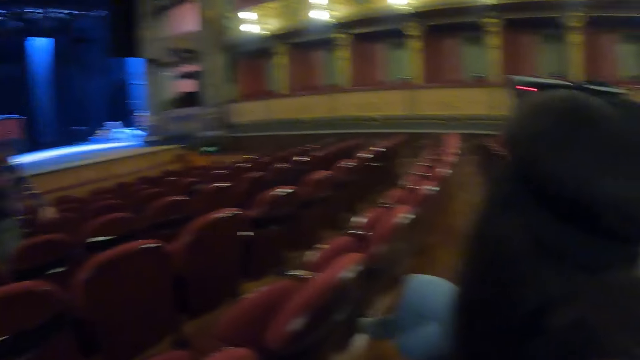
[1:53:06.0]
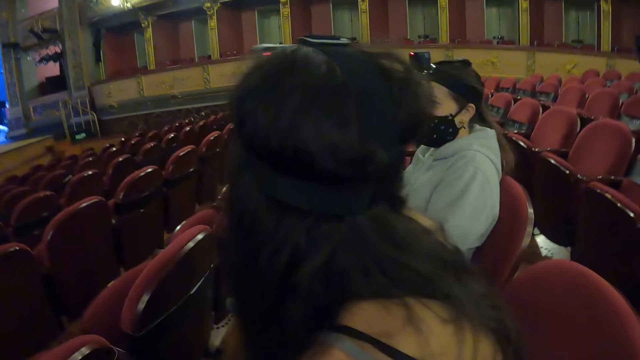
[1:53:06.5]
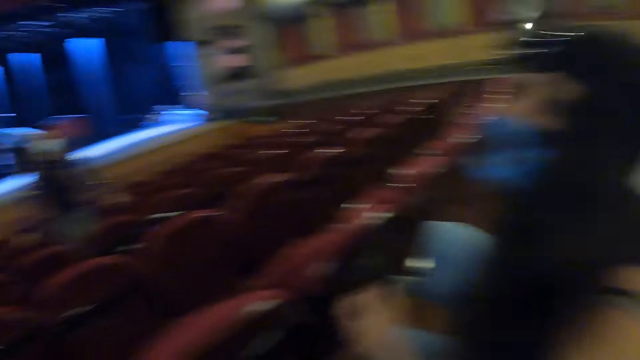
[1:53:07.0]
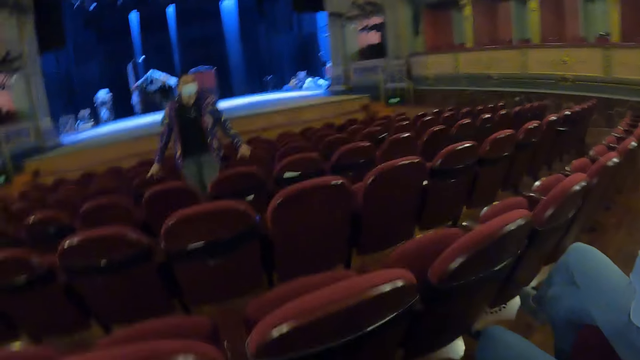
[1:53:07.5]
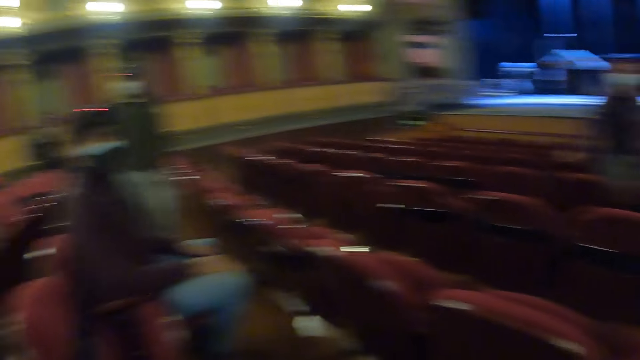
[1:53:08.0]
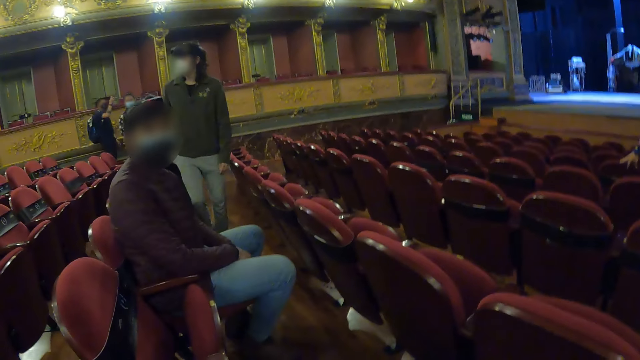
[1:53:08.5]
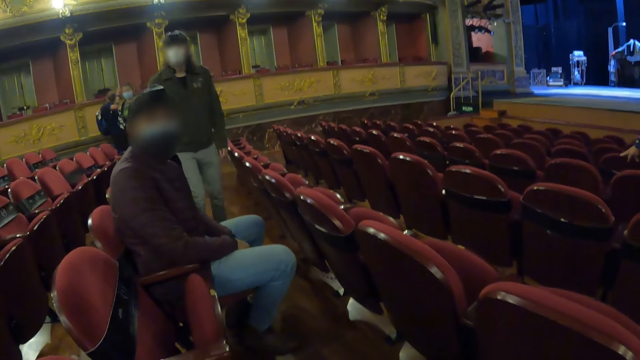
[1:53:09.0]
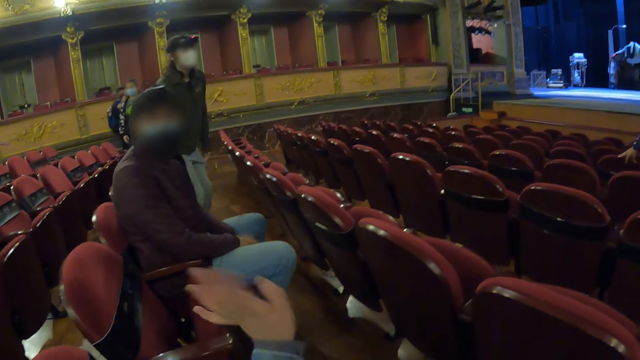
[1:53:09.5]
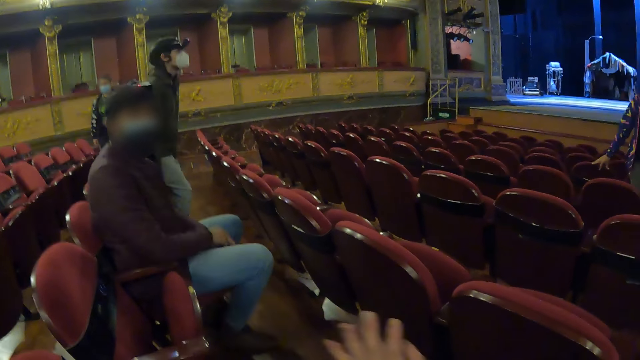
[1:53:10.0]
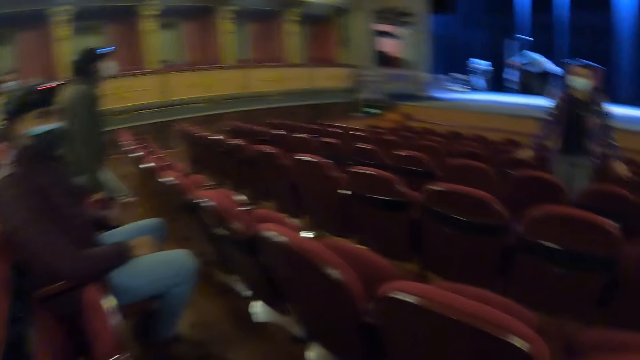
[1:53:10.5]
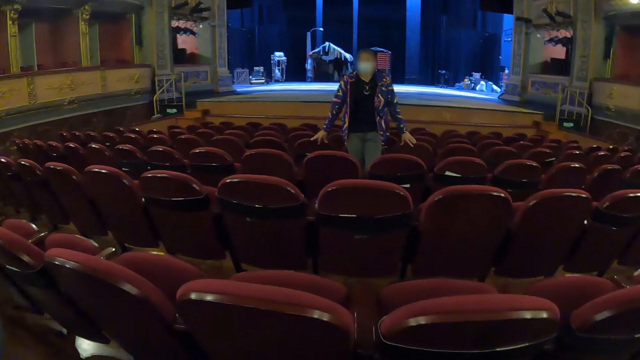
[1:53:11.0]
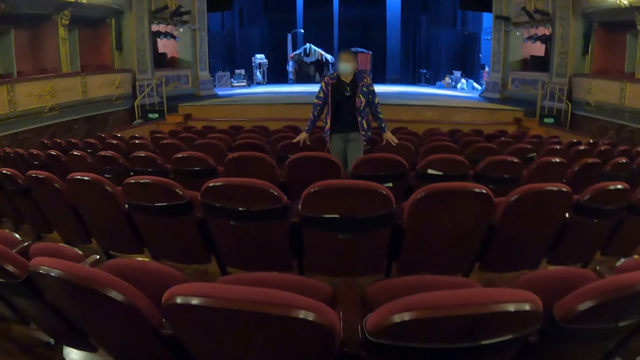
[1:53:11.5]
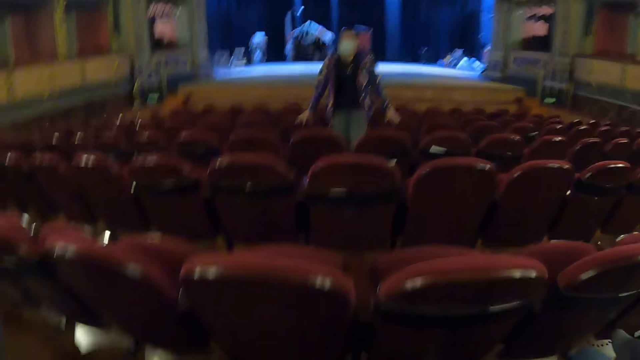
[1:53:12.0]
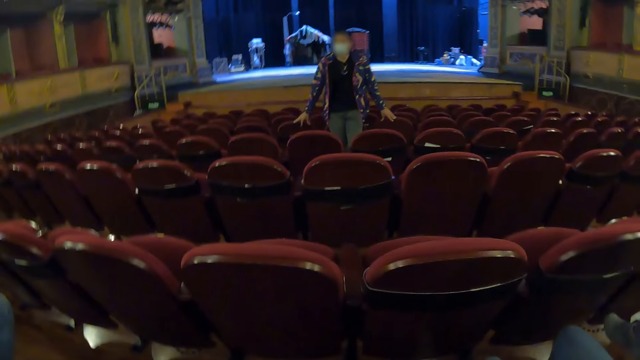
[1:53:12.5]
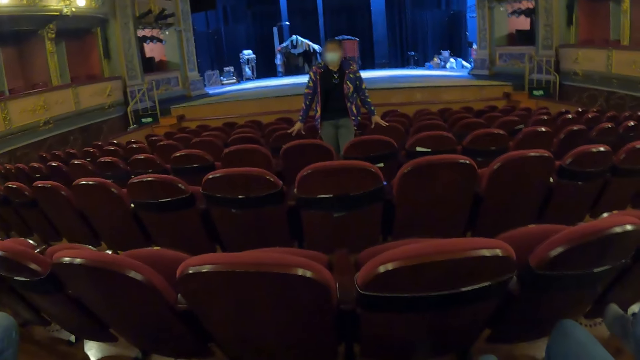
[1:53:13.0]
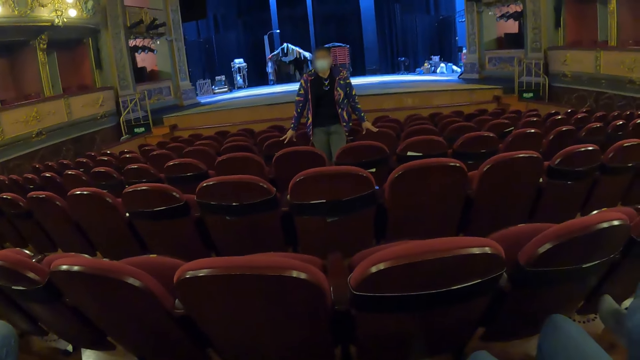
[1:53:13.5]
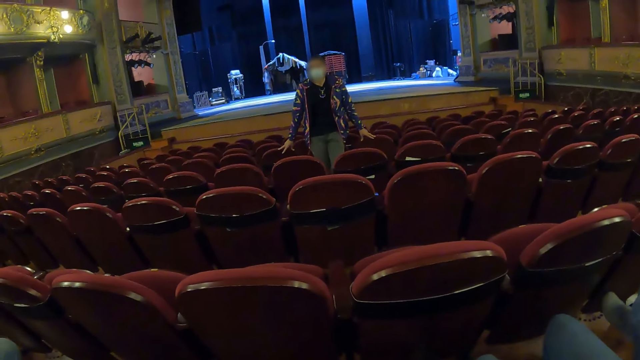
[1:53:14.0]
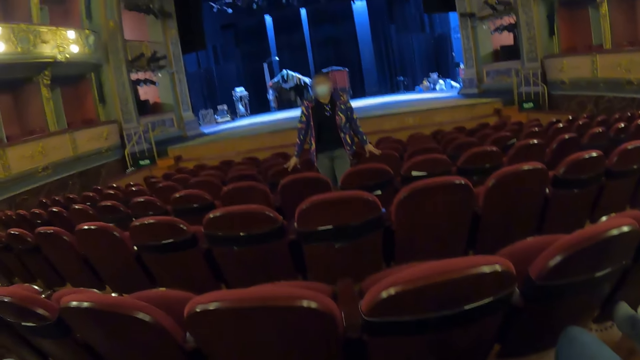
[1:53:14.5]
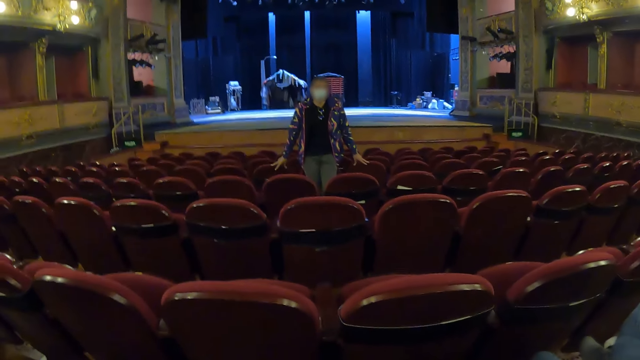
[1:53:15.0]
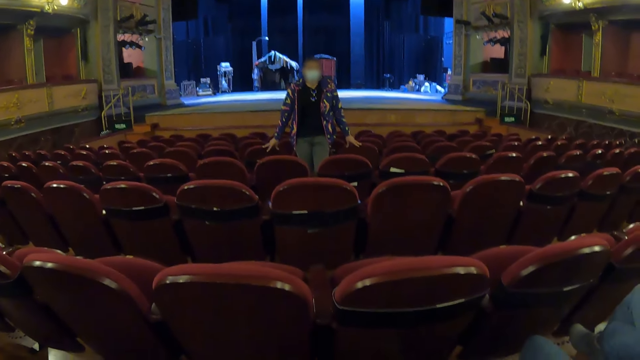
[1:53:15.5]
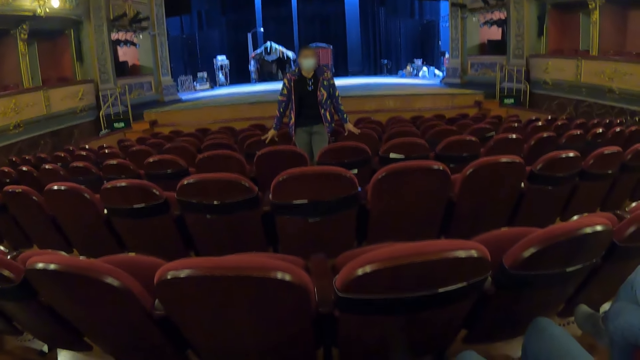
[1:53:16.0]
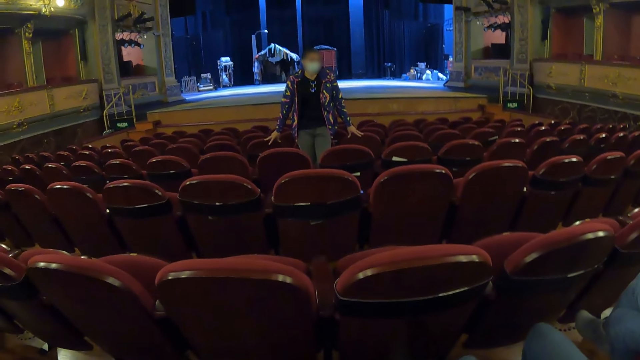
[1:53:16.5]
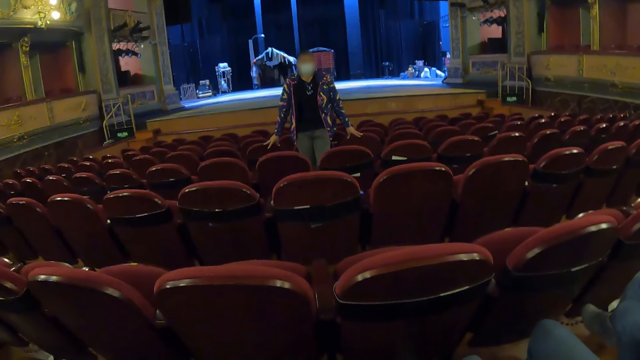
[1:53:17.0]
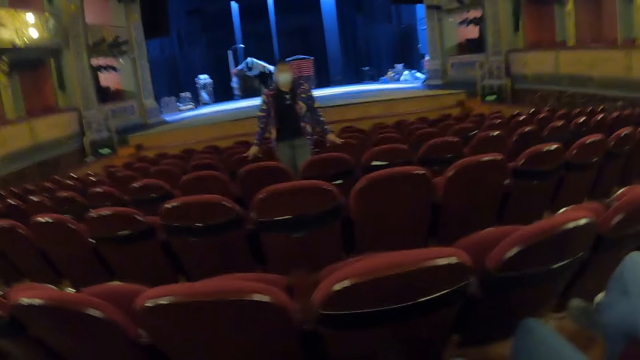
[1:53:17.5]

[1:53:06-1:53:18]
The camera wearer looks around. She waves her hand. She looks around the hall. She looks at a woman.

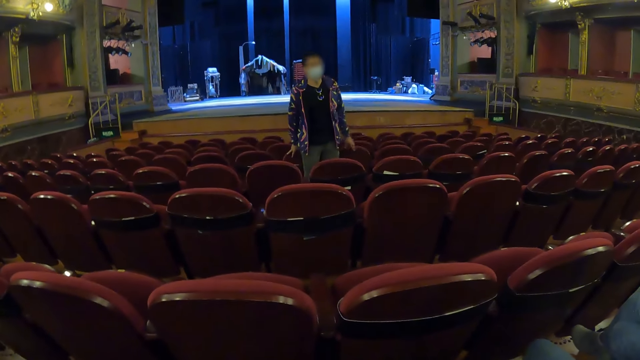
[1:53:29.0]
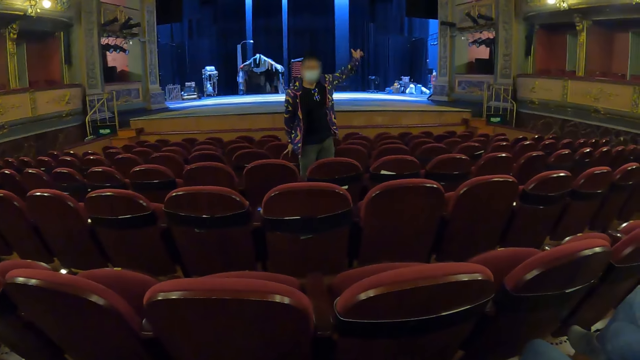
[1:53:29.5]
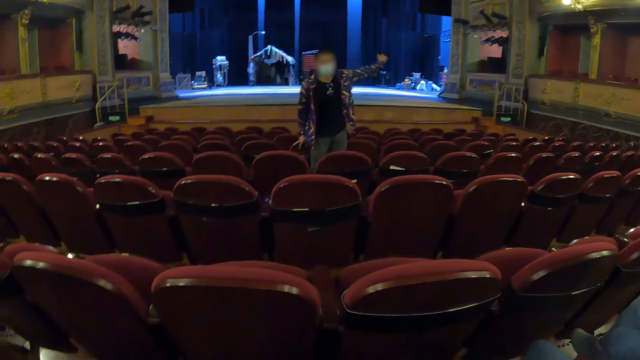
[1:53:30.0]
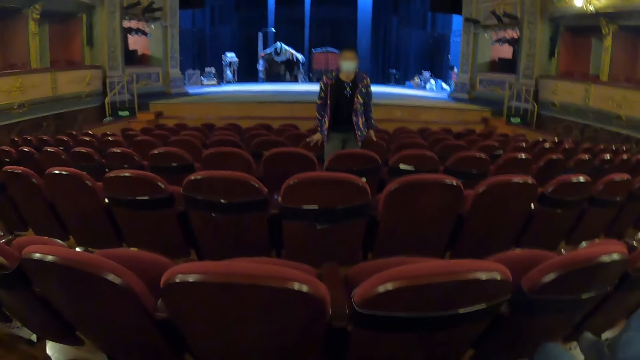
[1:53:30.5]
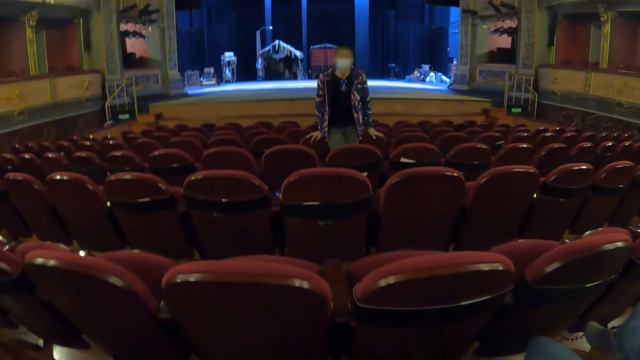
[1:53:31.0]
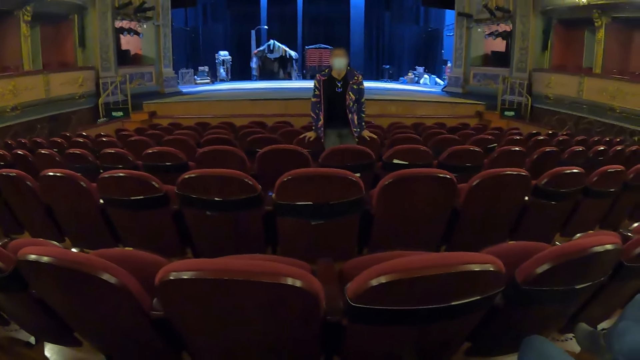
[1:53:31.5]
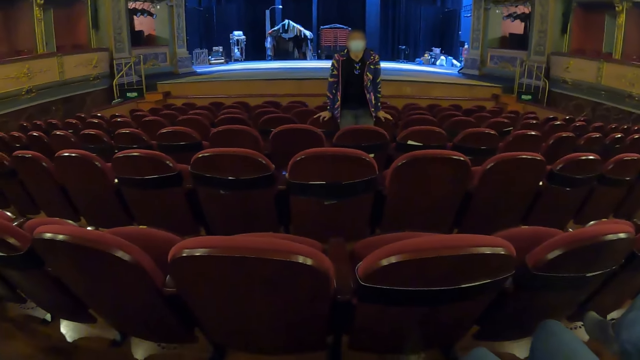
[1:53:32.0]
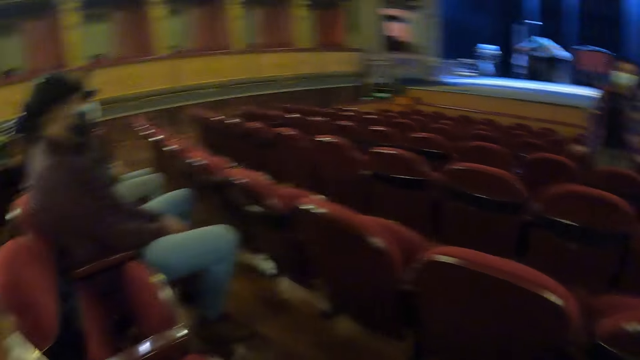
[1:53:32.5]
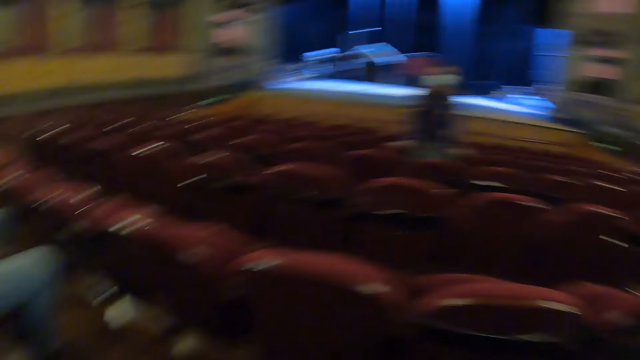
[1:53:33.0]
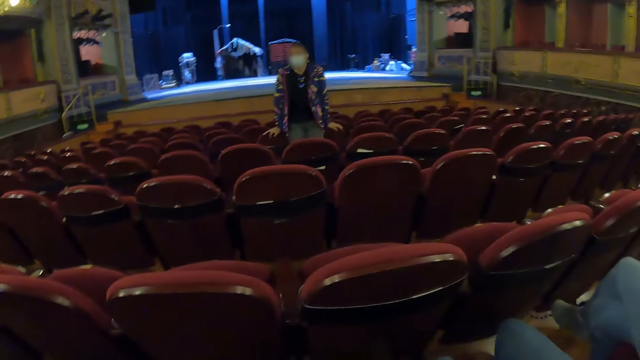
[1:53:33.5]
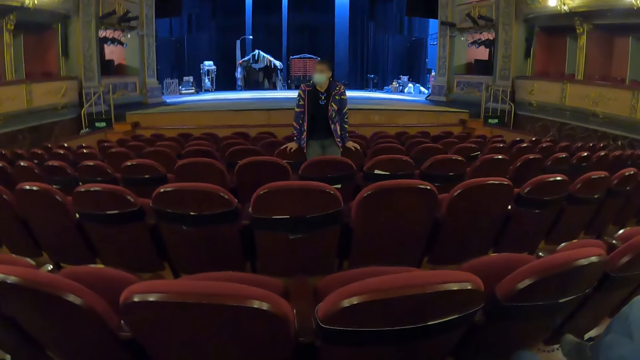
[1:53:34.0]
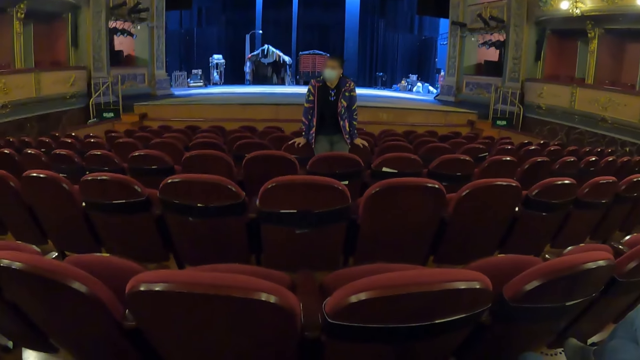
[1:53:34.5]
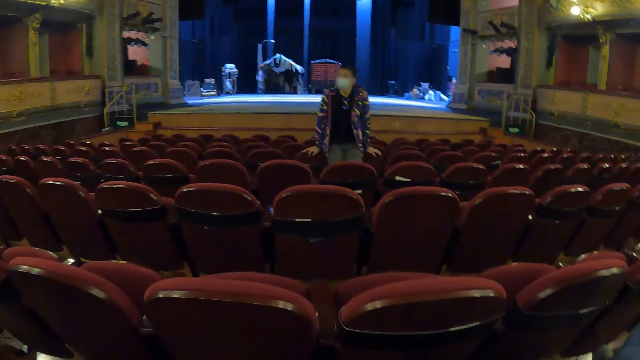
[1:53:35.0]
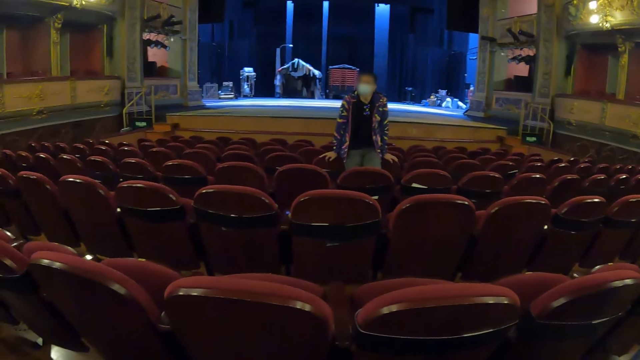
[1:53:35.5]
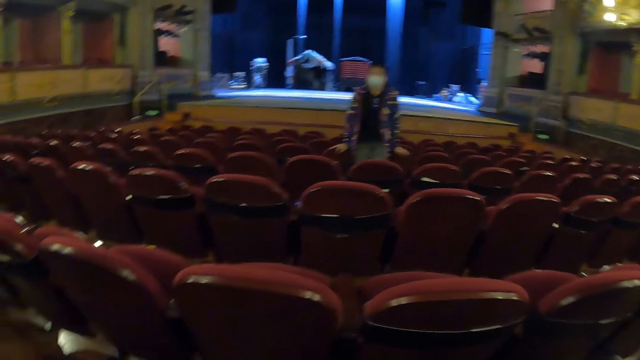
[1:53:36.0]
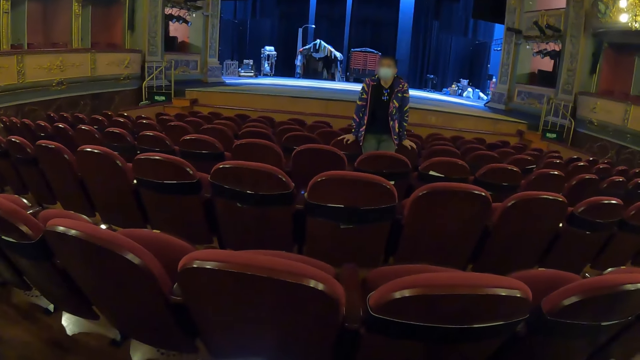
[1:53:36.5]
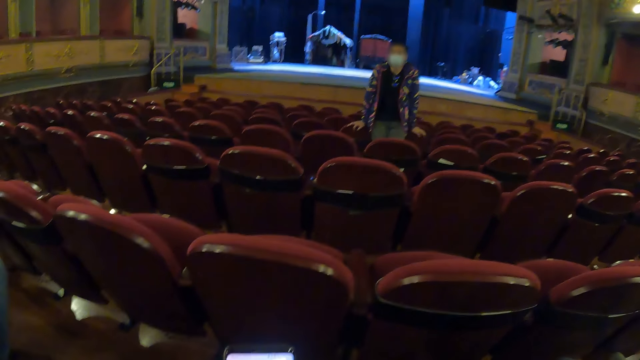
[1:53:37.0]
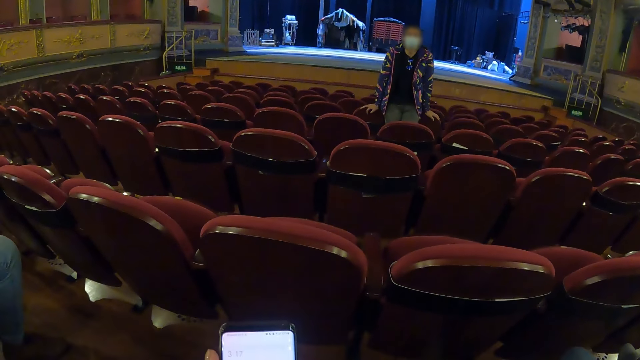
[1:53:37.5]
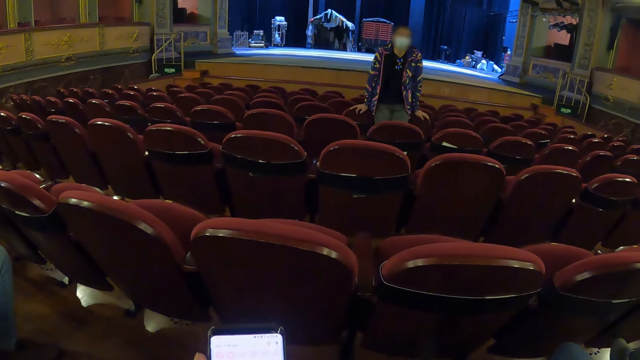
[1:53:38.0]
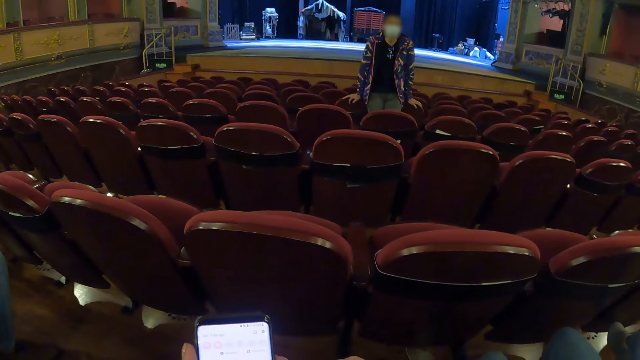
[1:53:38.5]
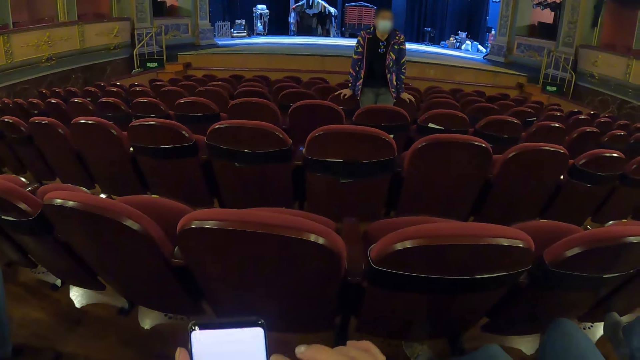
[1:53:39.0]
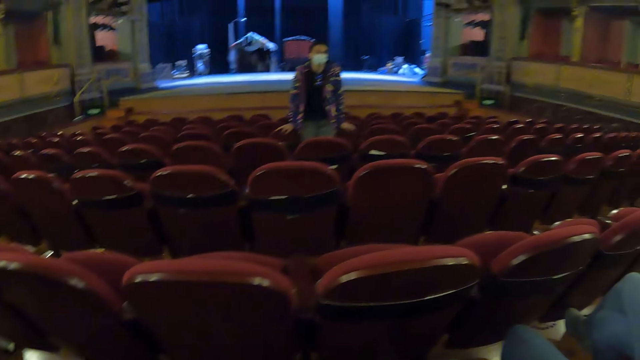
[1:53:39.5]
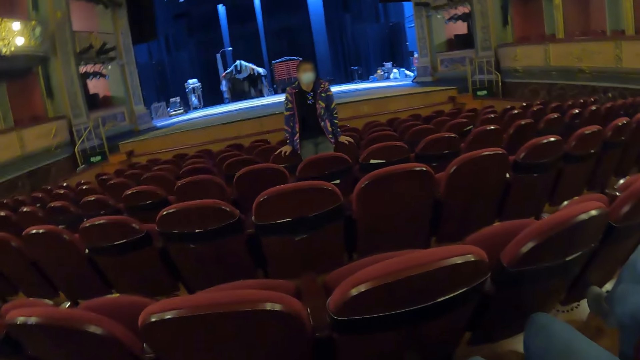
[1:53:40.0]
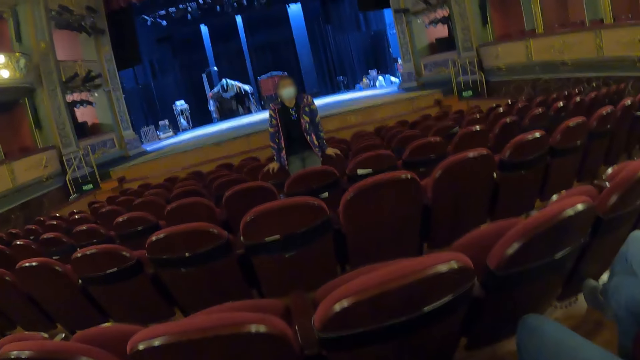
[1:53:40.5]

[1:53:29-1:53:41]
A woman interacts with the camera wearer. The camera wearer looks around. They use a phone.
